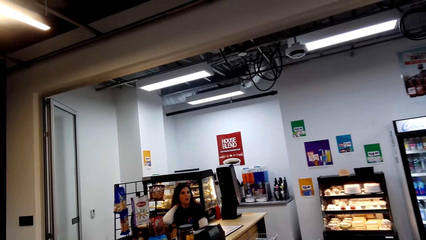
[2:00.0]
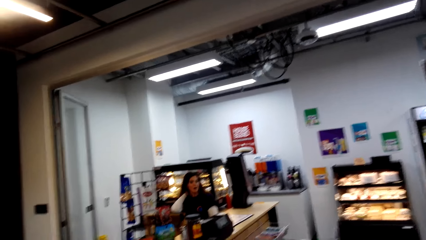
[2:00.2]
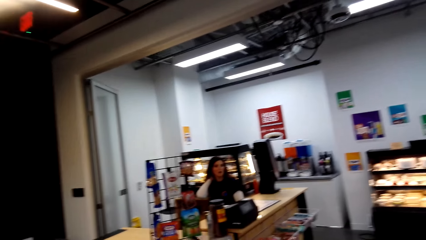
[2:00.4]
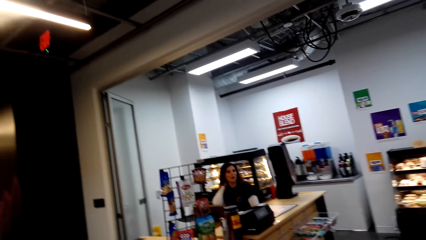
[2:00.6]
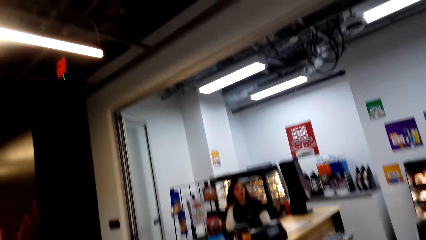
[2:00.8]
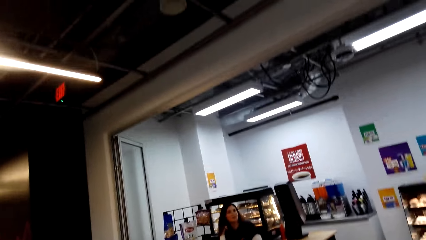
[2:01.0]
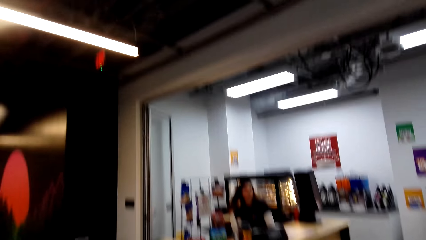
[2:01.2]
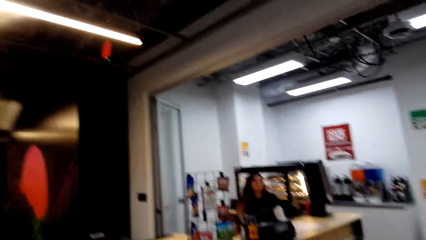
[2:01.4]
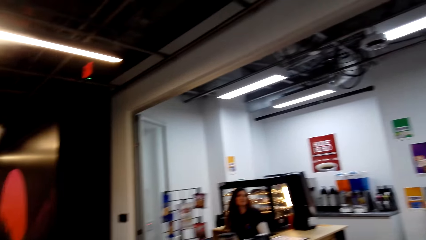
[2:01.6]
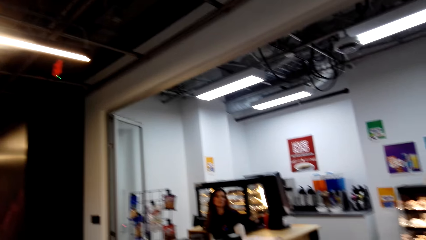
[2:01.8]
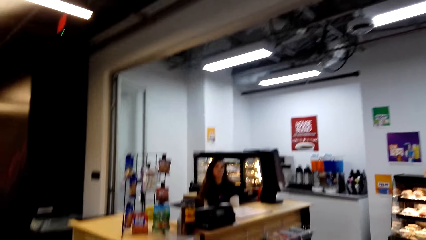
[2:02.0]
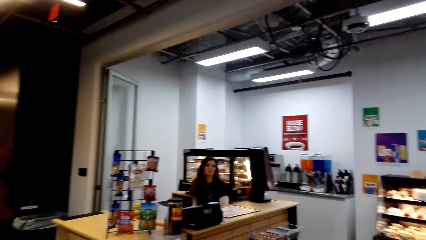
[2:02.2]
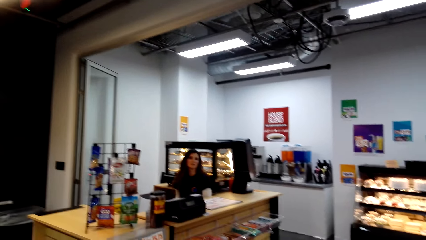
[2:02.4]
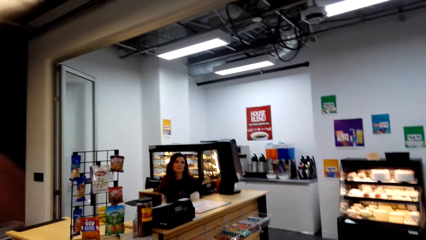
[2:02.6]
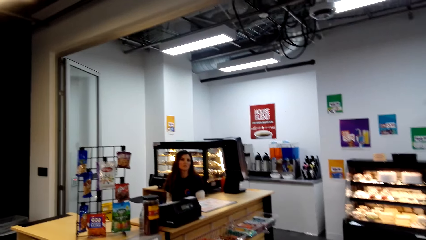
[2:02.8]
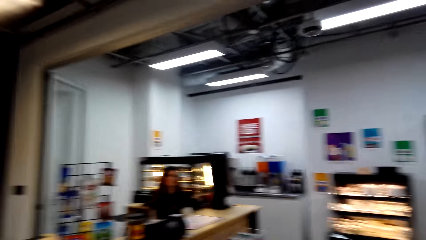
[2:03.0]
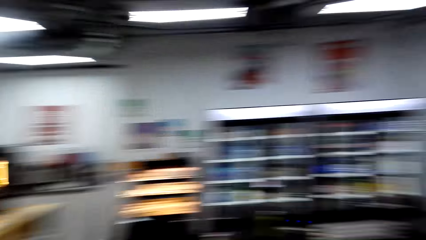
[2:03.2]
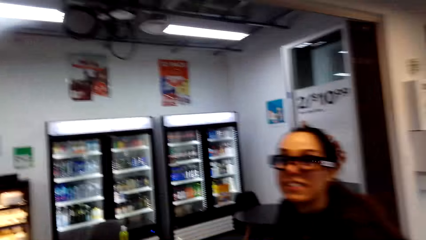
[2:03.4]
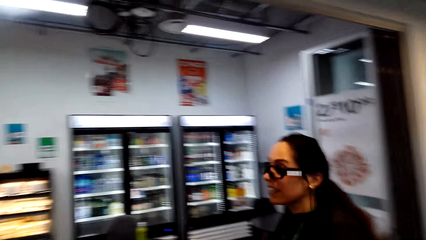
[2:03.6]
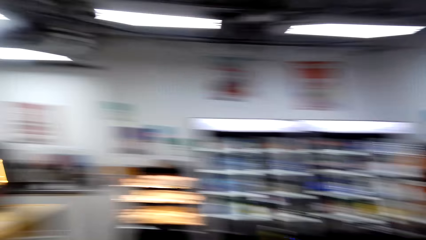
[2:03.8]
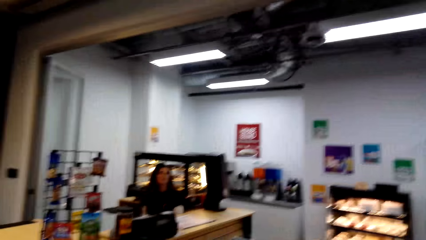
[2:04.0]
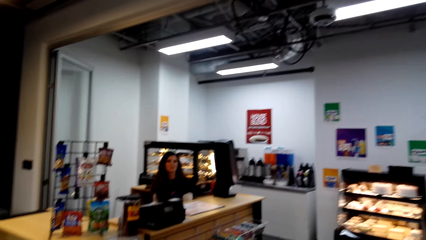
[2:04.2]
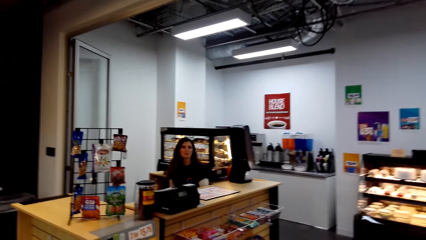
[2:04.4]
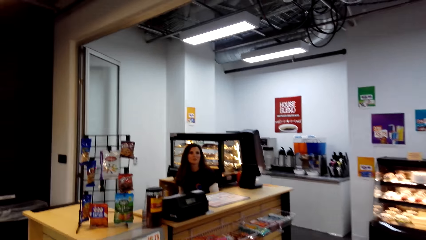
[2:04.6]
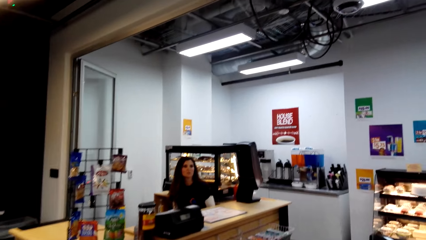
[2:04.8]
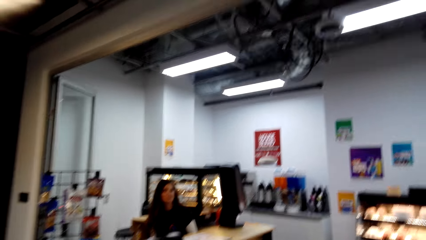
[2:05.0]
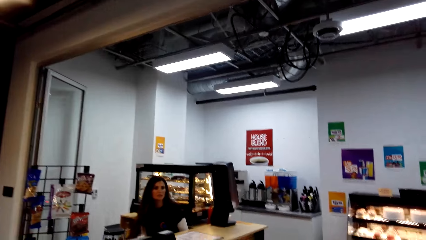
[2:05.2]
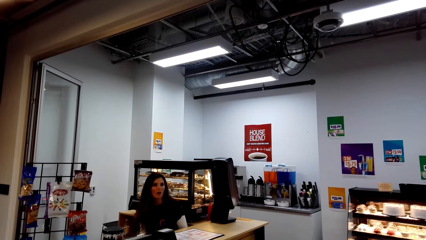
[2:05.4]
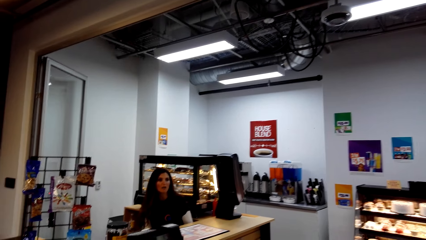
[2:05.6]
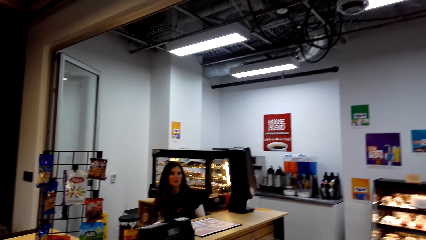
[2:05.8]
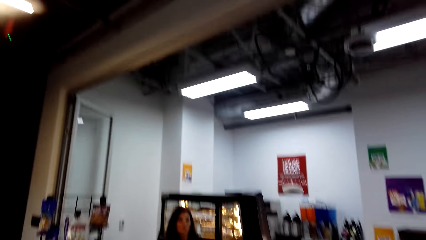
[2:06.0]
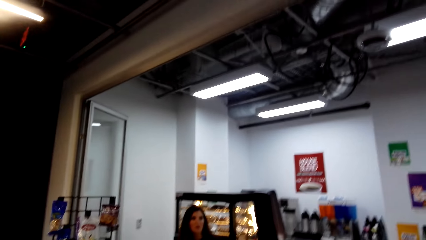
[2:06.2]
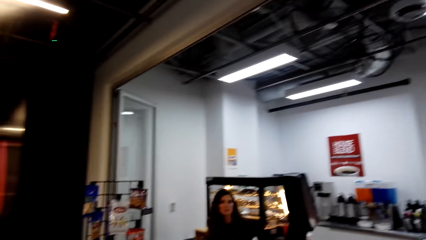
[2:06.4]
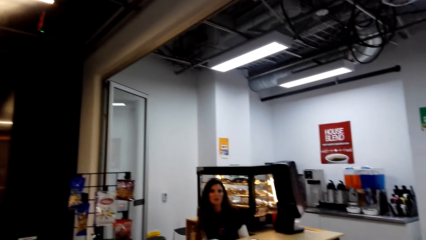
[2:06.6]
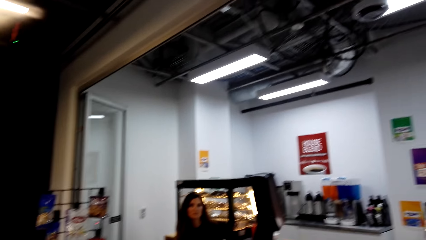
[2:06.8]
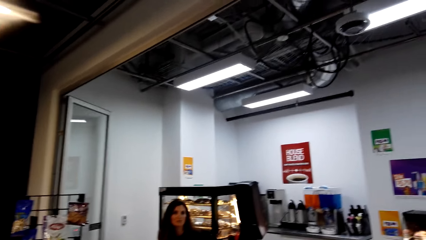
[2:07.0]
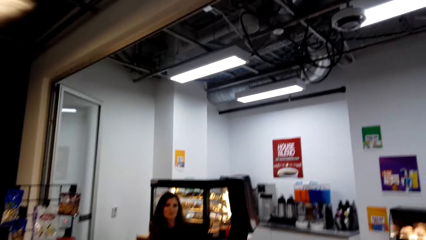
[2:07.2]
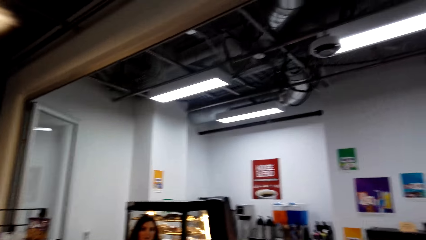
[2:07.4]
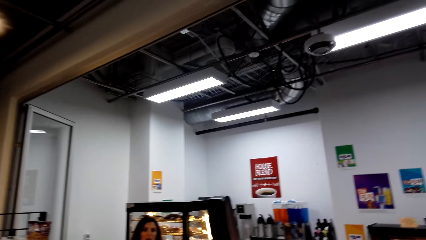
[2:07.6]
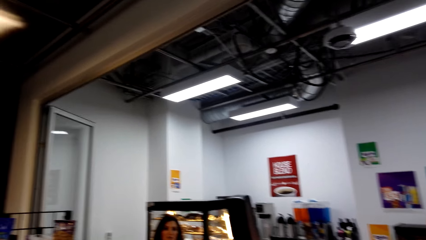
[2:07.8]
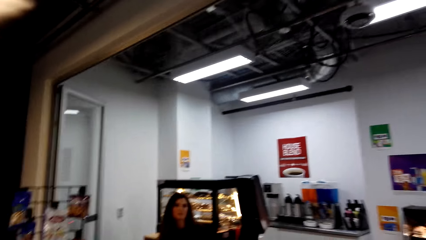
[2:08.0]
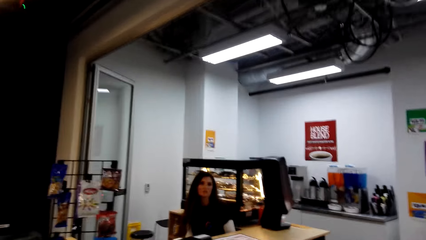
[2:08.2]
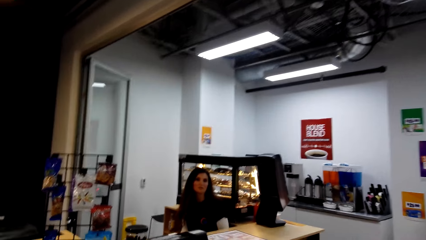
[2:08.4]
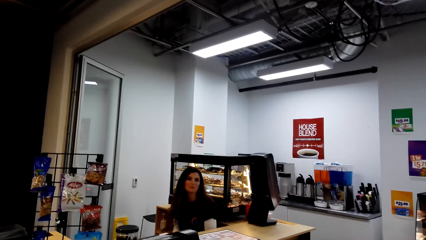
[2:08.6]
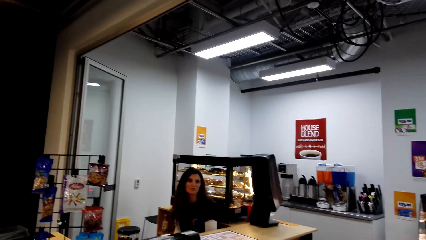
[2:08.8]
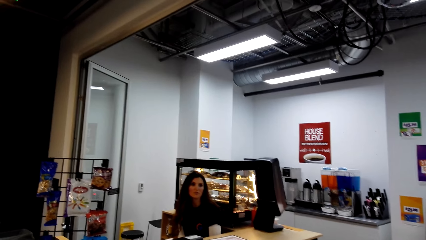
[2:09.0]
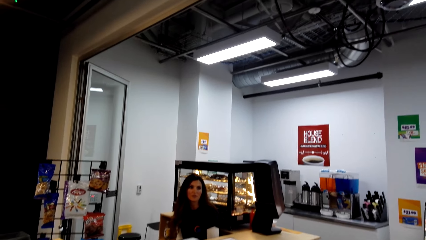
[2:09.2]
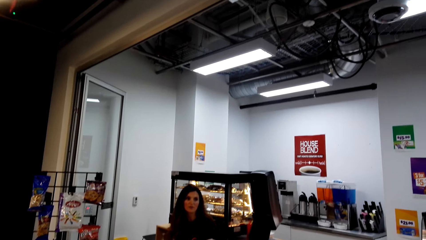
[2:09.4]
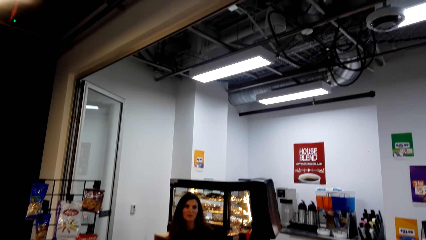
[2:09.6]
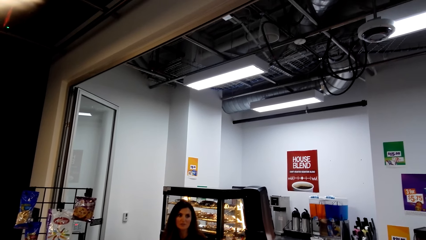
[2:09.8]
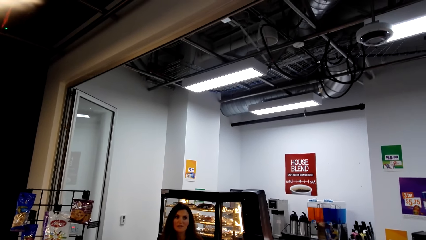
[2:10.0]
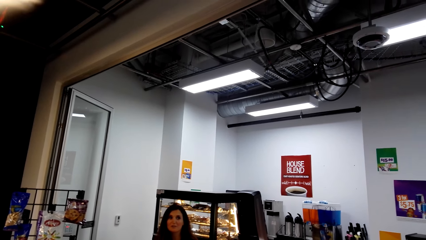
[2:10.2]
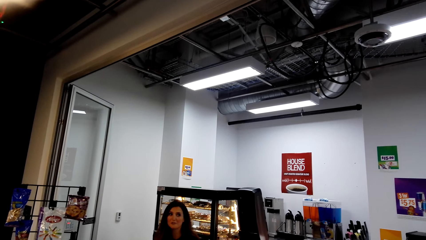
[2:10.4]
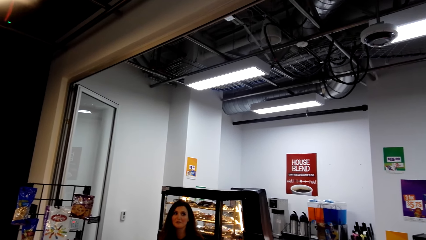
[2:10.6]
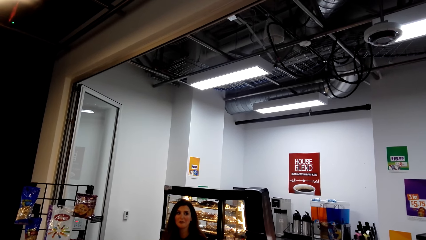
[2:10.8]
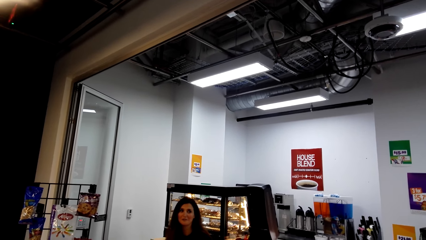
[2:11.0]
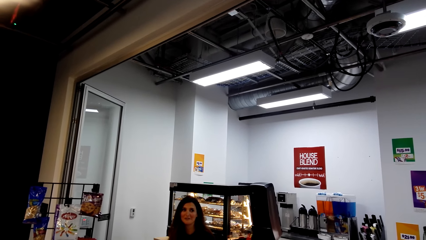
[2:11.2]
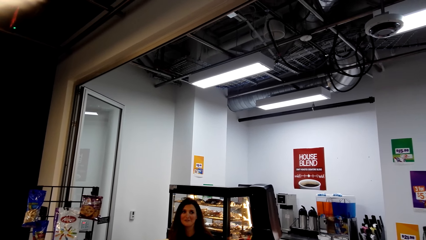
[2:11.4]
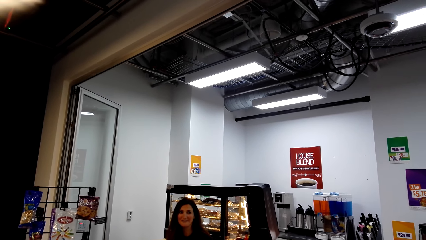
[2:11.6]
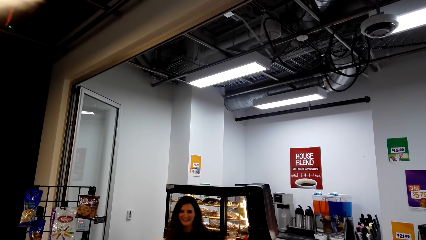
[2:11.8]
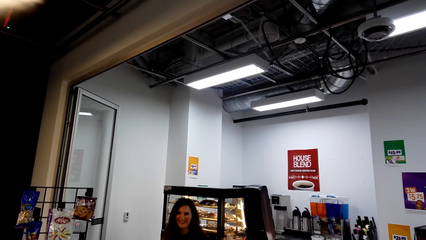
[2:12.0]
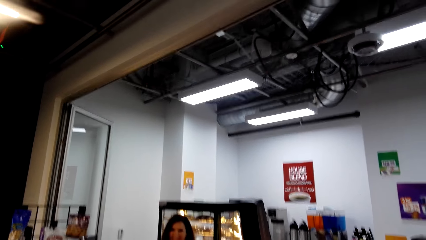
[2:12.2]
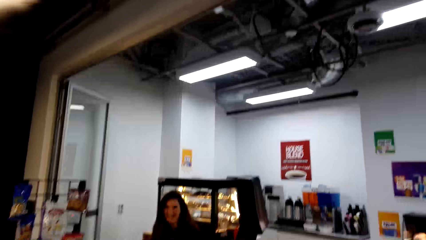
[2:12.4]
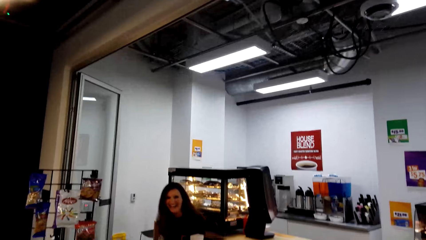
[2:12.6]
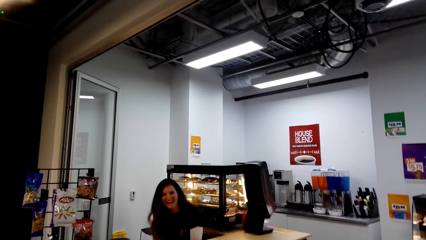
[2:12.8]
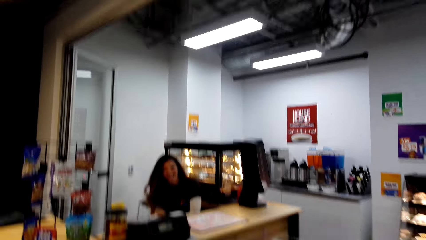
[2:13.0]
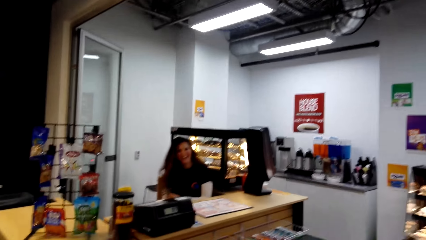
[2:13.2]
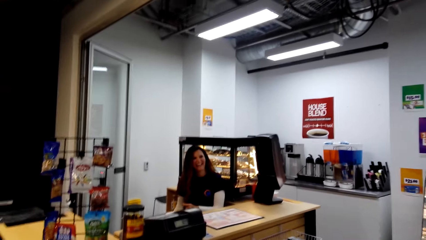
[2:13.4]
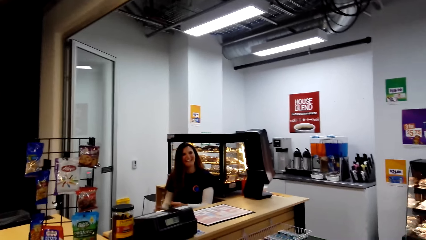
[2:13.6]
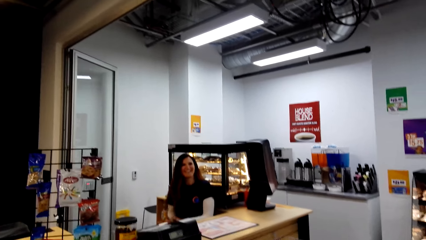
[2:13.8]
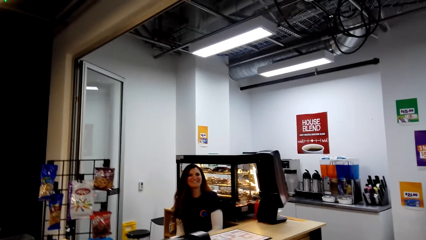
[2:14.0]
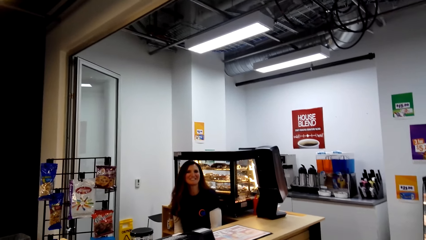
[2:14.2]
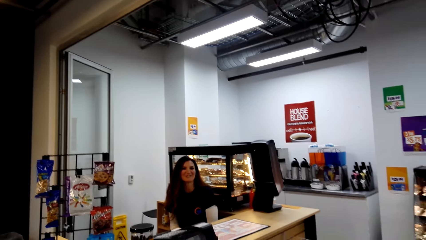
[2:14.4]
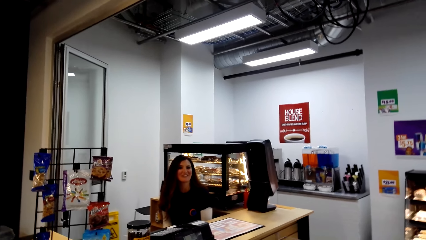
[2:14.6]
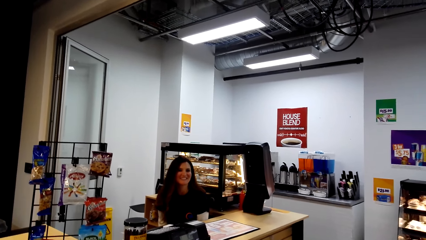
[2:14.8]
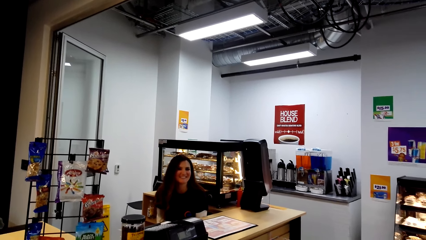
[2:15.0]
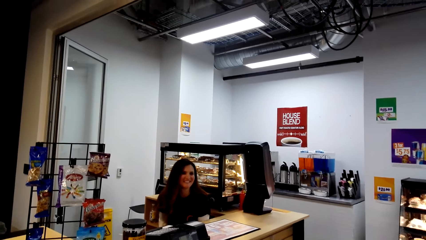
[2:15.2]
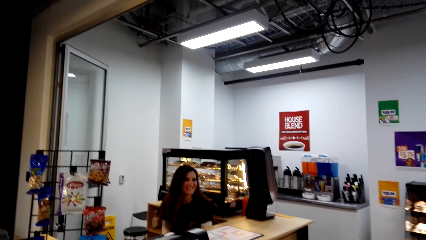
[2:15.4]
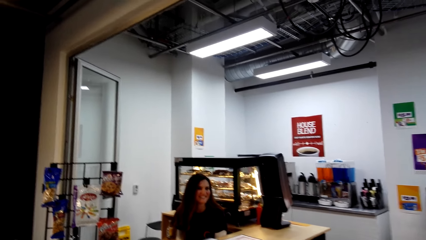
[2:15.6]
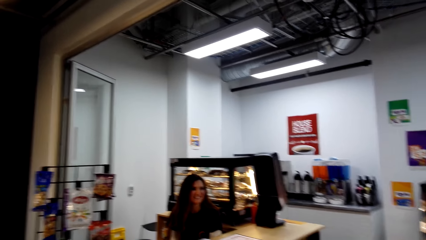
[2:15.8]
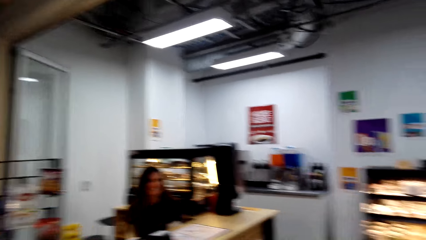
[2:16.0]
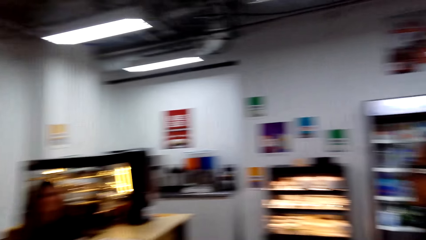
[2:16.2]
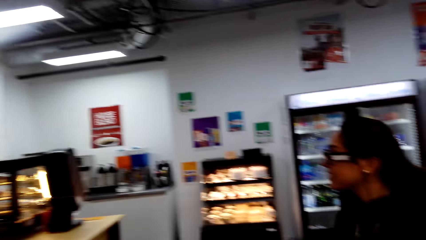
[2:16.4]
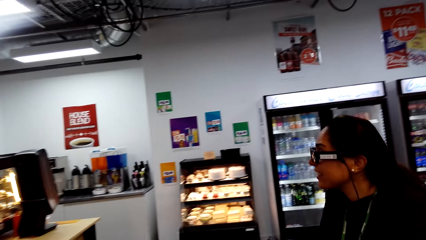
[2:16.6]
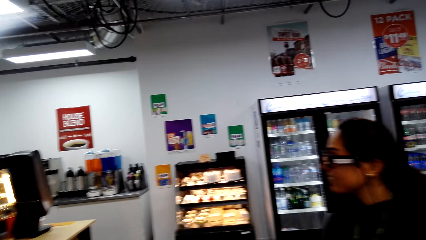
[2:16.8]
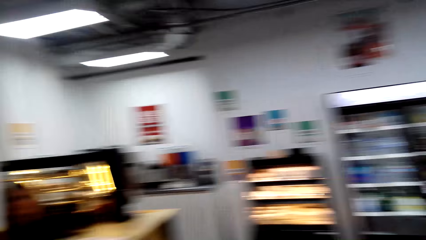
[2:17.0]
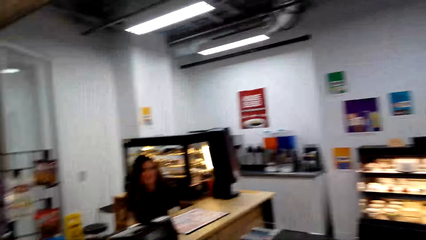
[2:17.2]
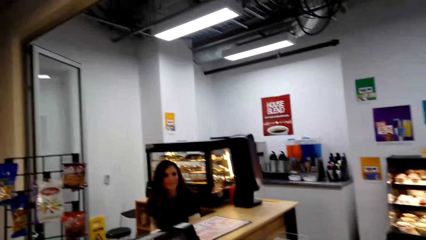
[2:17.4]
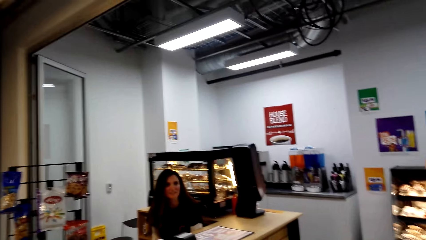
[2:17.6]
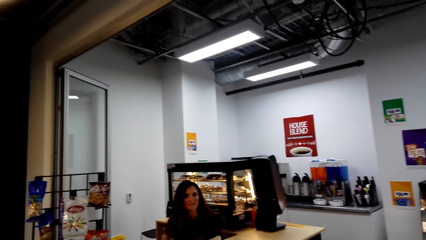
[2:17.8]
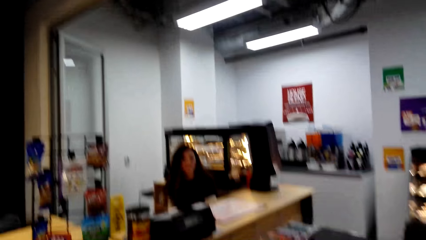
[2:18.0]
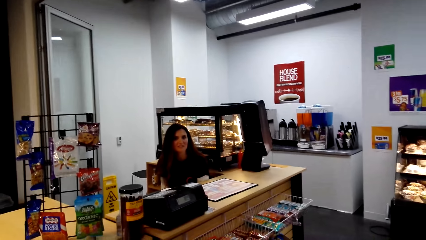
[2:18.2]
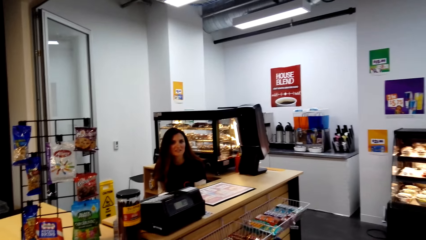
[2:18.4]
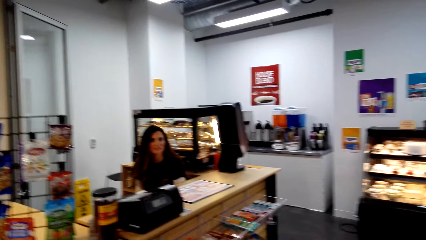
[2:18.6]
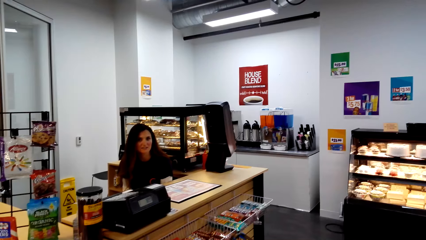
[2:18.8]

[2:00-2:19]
The camera wearer talks to a person. They move towards the counter. They converse with a woman. They talk to the first person.
